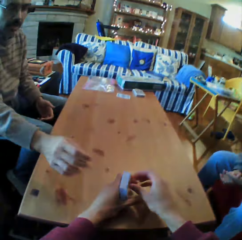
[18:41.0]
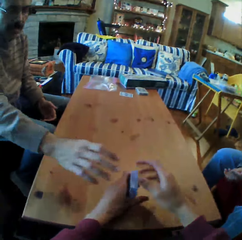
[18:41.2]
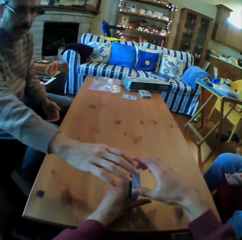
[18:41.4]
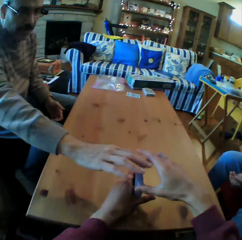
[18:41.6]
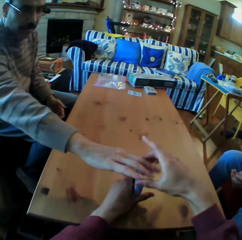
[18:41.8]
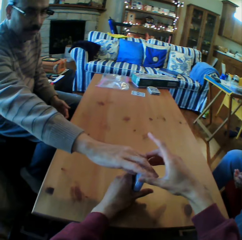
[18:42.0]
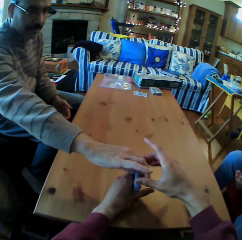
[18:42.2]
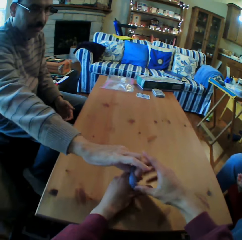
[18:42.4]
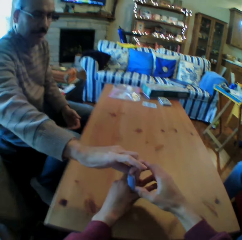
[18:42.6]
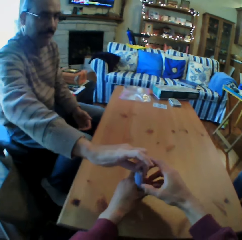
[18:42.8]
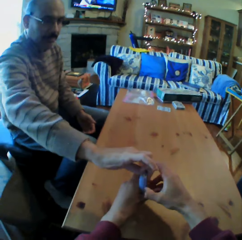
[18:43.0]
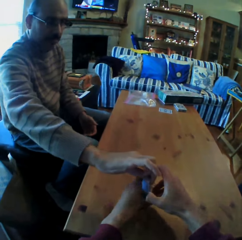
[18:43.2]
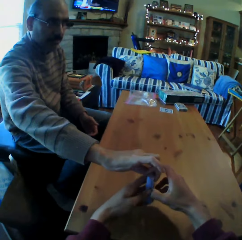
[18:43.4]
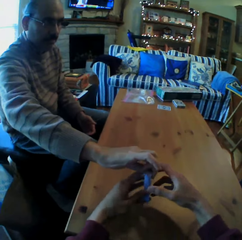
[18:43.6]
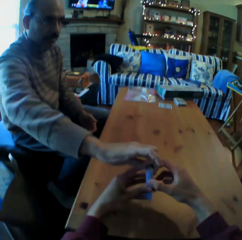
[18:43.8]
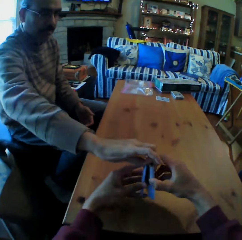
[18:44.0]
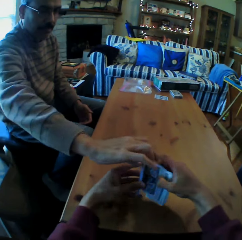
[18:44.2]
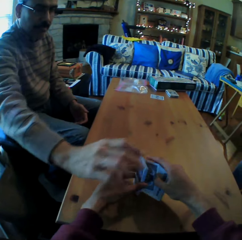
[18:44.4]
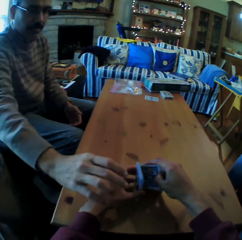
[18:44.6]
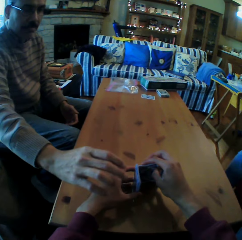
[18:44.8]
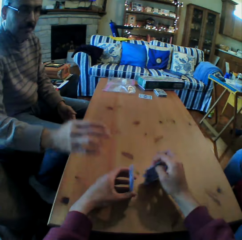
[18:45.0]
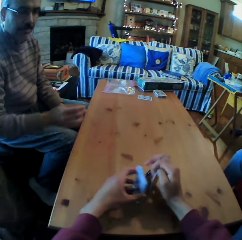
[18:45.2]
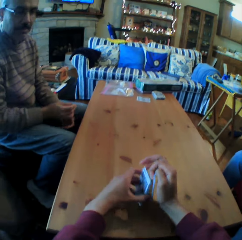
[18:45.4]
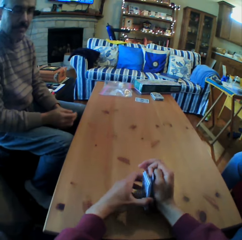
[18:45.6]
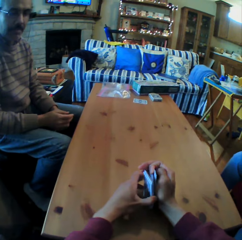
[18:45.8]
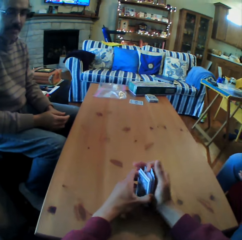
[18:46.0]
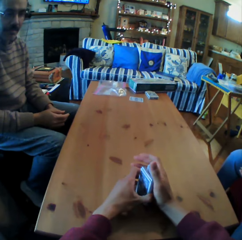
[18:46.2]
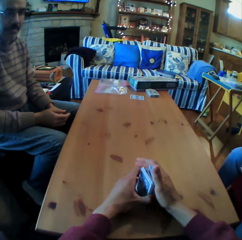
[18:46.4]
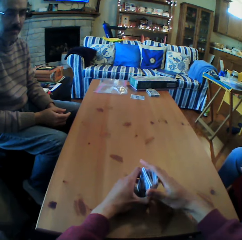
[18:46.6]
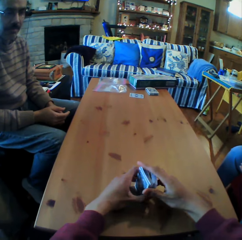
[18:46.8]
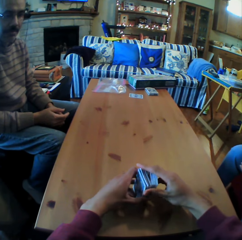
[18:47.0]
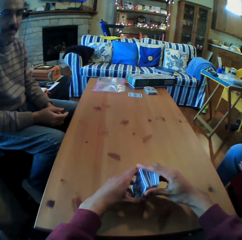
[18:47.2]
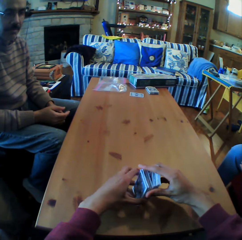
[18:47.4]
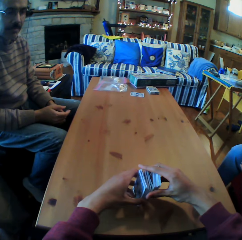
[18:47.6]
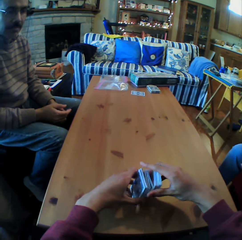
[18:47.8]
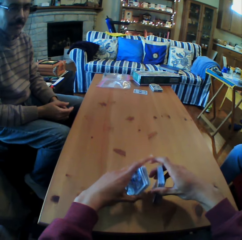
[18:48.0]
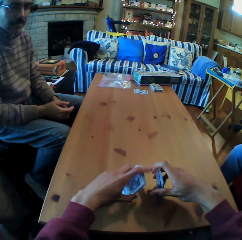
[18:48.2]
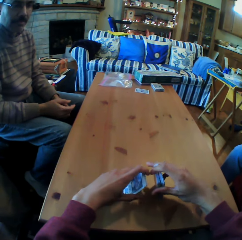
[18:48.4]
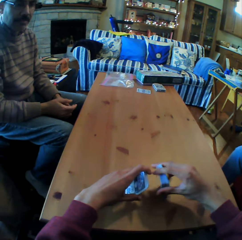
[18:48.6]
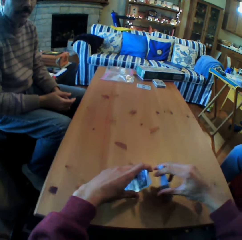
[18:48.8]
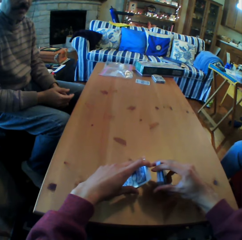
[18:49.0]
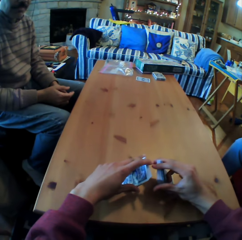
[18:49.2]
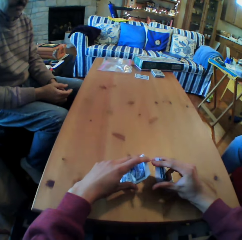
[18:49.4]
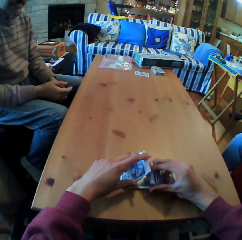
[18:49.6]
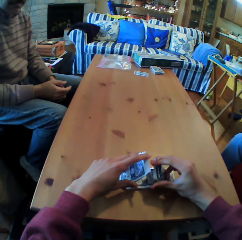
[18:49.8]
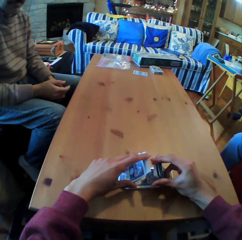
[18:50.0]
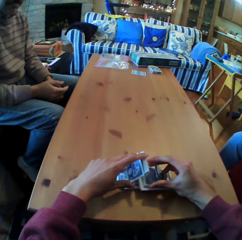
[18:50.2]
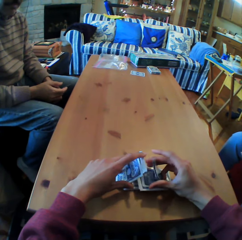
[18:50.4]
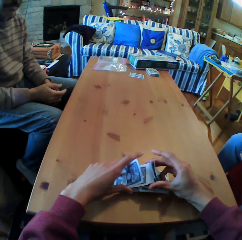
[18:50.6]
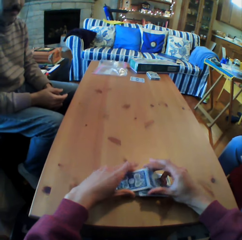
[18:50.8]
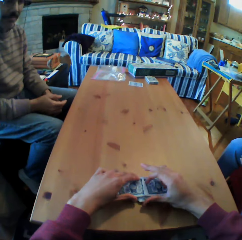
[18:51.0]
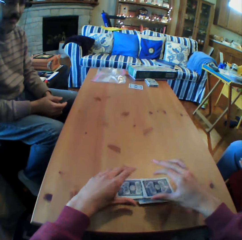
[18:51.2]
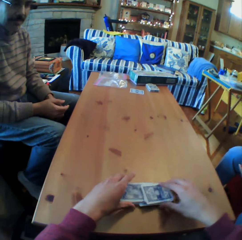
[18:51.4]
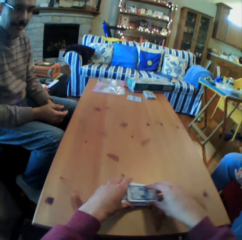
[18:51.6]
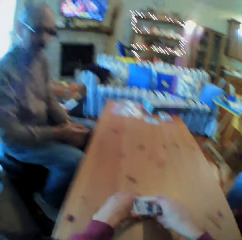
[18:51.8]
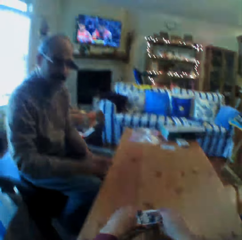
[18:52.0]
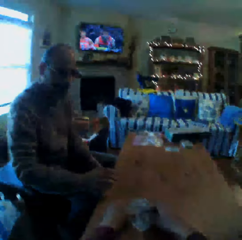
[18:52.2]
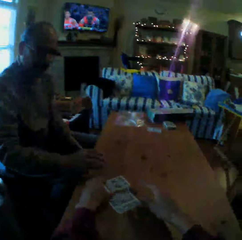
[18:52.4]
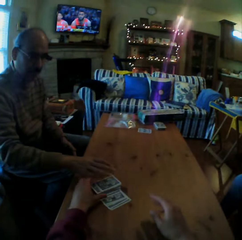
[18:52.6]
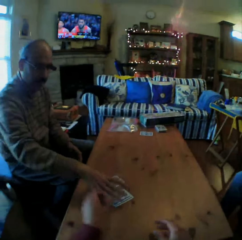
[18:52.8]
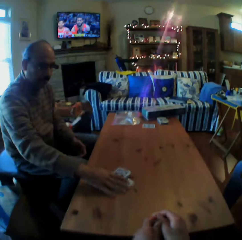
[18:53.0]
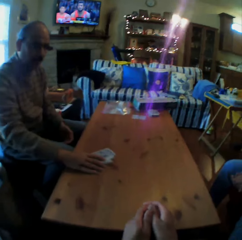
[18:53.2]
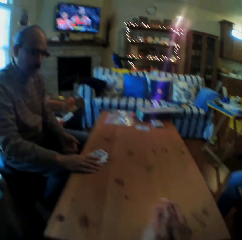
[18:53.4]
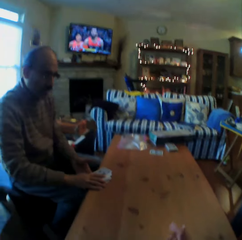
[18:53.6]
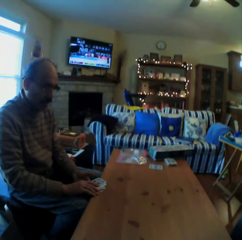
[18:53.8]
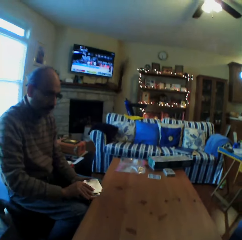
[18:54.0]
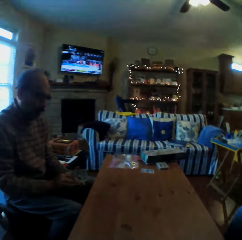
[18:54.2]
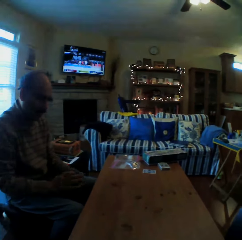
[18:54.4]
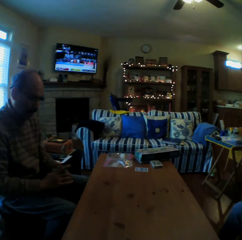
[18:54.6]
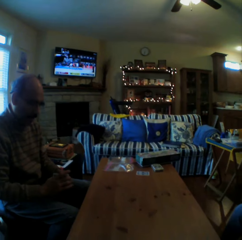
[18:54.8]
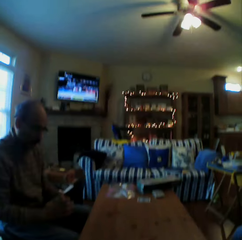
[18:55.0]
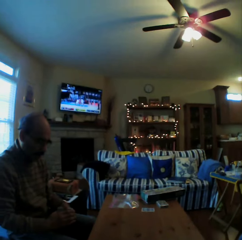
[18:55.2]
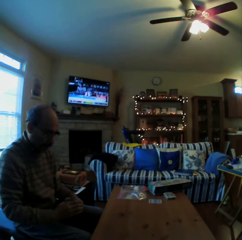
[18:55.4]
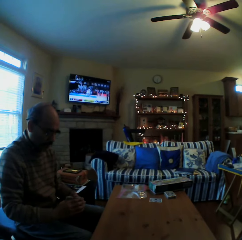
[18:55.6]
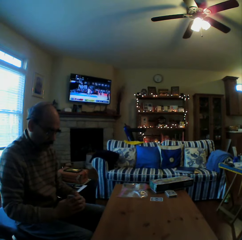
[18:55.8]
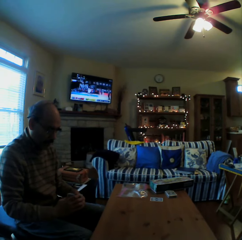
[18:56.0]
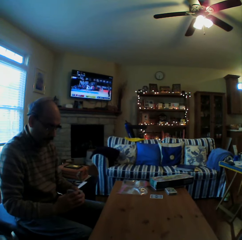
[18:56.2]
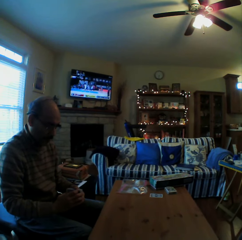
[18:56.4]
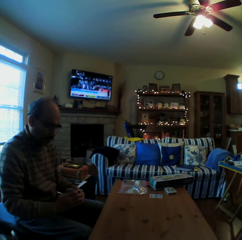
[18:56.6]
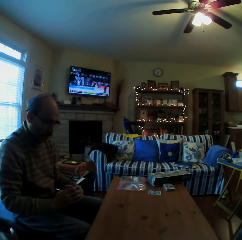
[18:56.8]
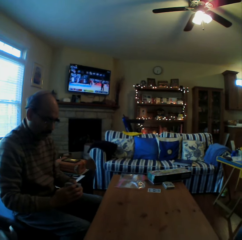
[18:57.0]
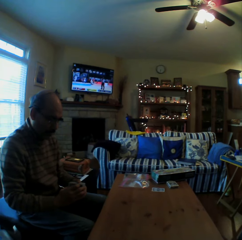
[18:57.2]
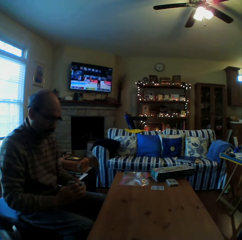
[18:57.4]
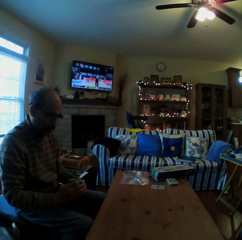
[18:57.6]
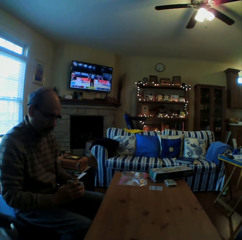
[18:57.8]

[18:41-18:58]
The camera wearer picks the card from the table. They shuffle the cards. They converse with a man. They put the cards on the table. They give the cards to the man. The man picks the cards. The camera wearer looks at the man.

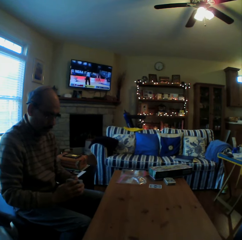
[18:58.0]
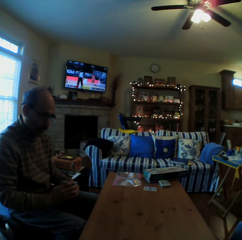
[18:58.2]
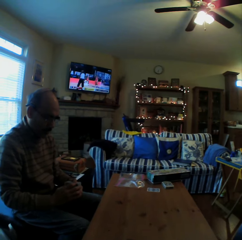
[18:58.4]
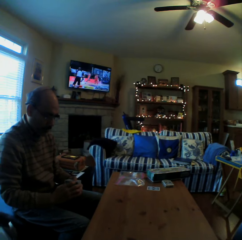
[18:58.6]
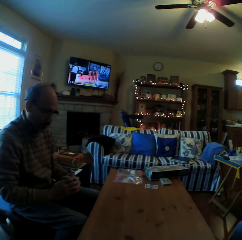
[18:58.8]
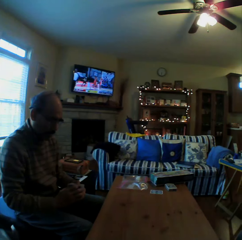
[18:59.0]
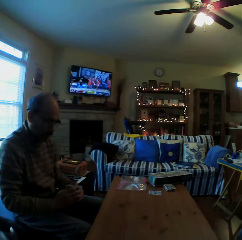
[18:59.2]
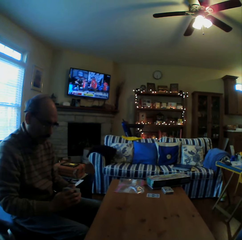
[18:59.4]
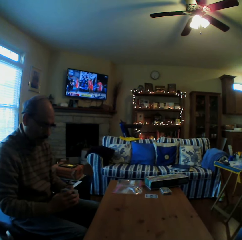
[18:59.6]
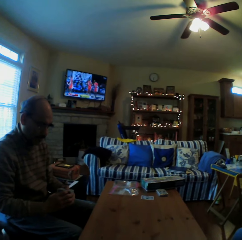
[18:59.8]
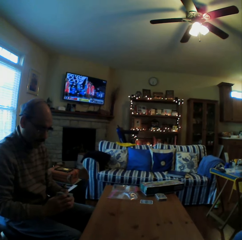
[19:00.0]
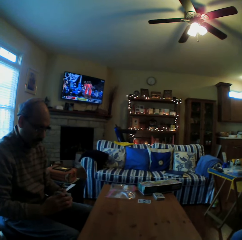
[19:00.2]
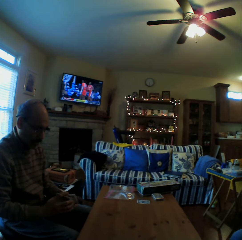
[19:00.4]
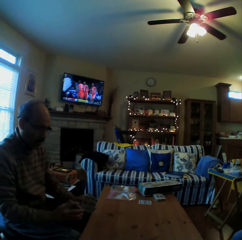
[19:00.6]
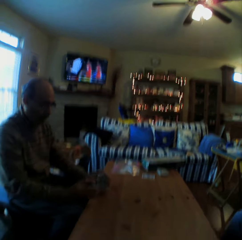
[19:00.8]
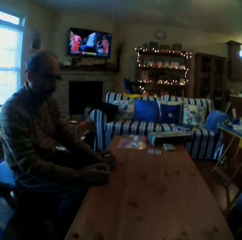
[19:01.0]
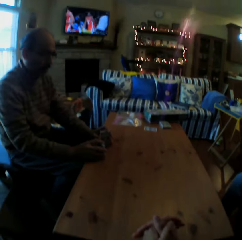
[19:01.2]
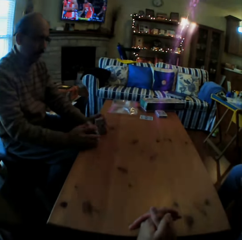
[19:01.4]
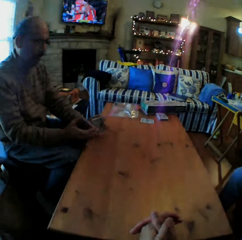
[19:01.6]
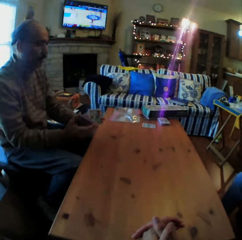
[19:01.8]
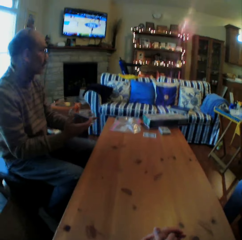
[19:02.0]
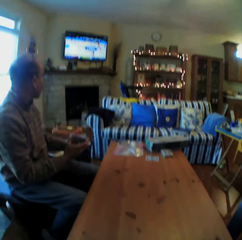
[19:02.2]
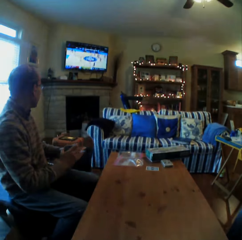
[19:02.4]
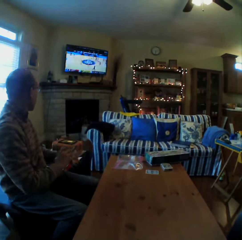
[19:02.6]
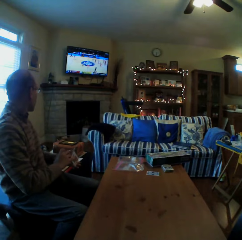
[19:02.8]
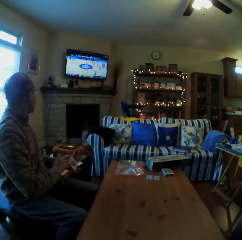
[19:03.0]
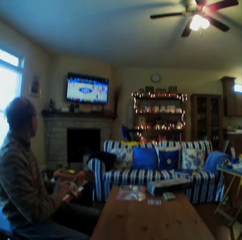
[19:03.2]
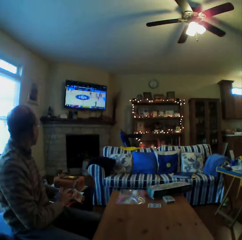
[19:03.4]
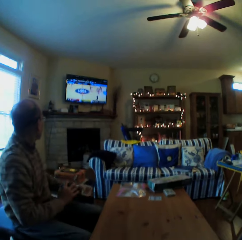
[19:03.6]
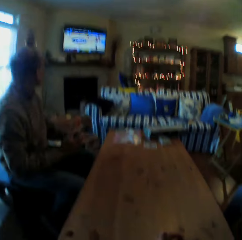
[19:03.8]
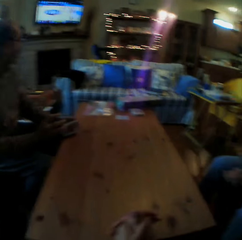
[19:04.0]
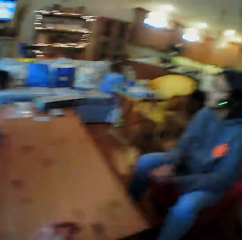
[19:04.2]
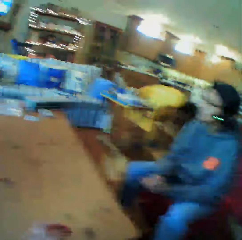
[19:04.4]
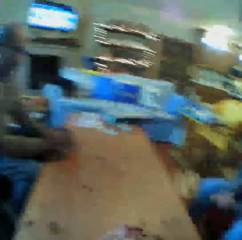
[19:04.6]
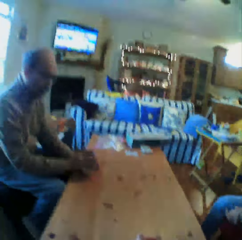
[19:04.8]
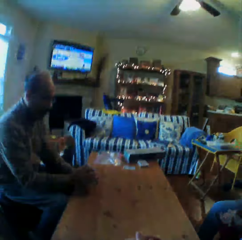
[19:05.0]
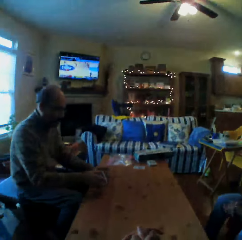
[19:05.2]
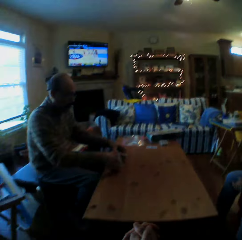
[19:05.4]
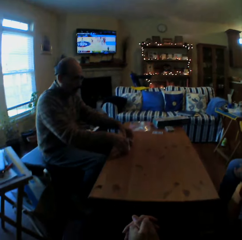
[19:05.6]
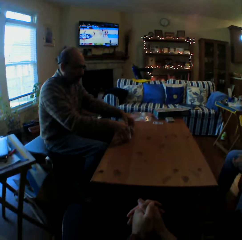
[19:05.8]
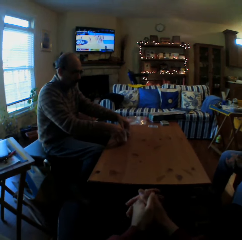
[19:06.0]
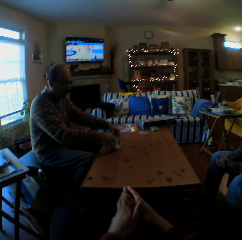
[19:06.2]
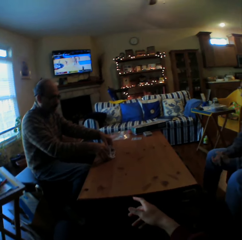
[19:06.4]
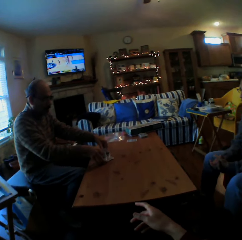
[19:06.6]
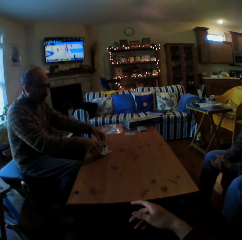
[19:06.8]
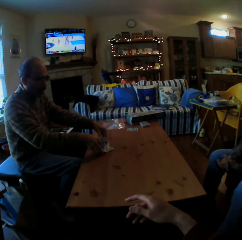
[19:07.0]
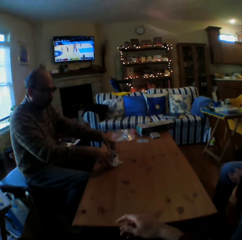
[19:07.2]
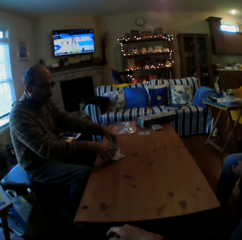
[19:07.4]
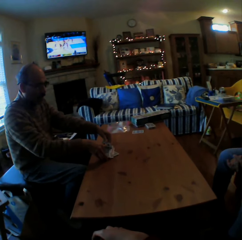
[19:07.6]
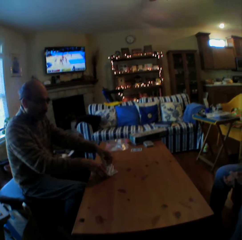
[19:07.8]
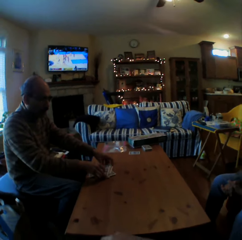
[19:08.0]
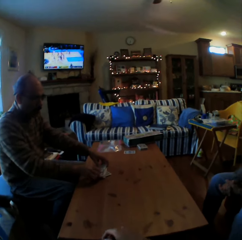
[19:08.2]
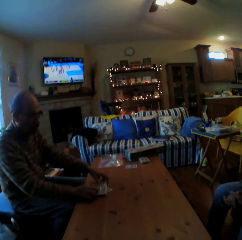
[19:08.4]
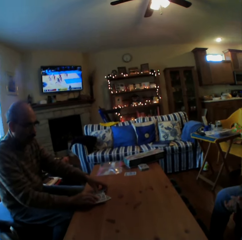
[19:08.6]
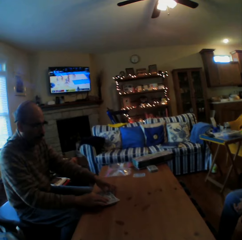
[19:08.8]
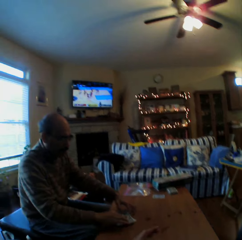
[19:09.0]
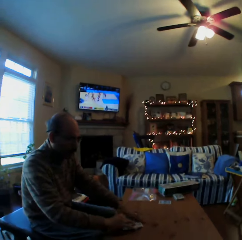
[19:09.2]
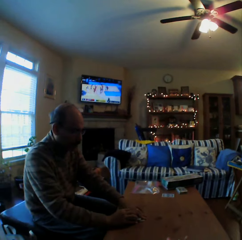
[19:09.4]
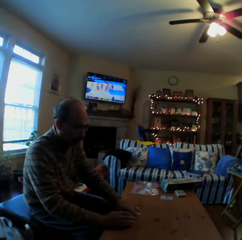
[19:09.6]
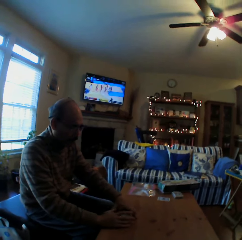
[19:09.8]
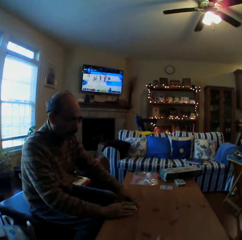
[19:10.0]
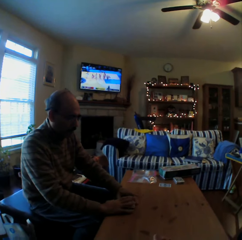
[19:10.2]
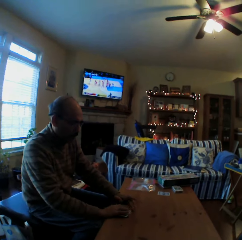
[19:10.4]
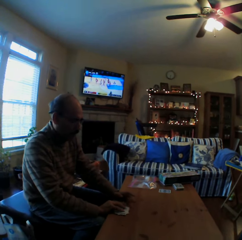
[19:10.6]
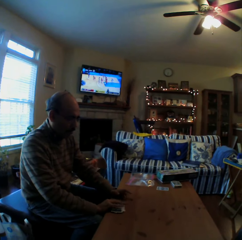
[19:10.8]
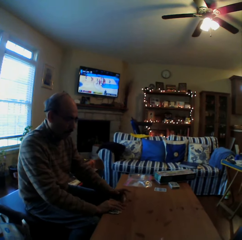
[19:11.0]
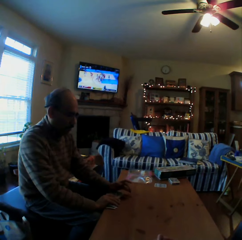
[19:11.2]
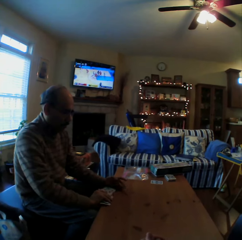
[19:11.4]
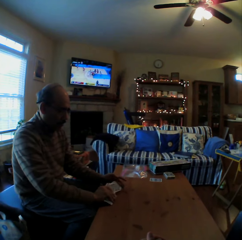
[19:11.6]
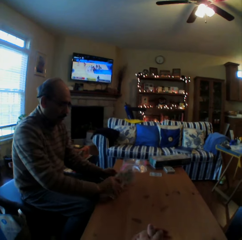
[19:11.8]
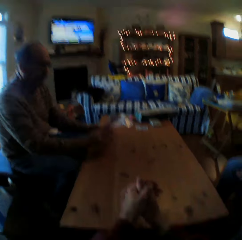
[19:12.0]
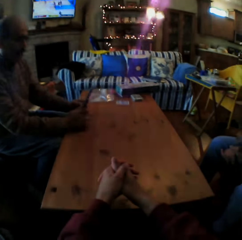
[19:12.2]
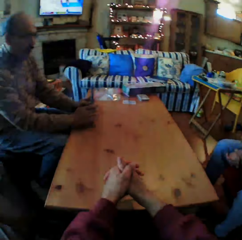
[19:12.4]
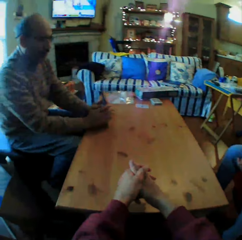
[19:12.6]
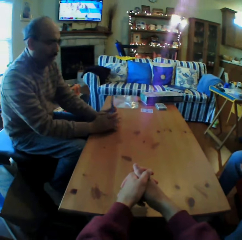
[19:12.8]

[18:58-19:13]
A man looks at the cards. The man looks at the television. The camera wearer looks at a woman. The man shuffles the cards. The camera wearer converses with the man. They look at the man. They converse with the man.
